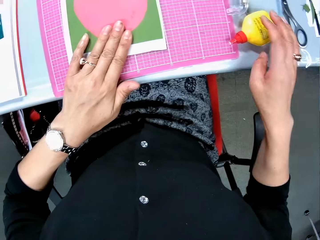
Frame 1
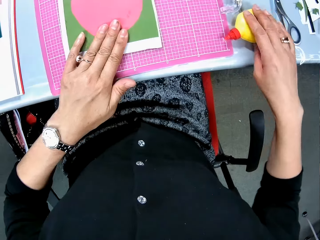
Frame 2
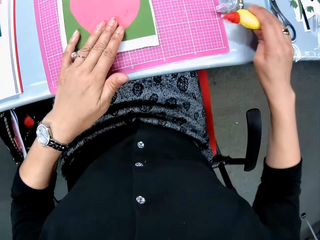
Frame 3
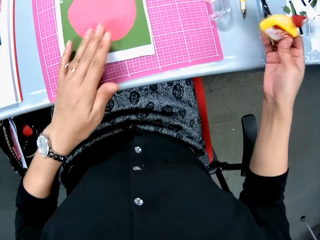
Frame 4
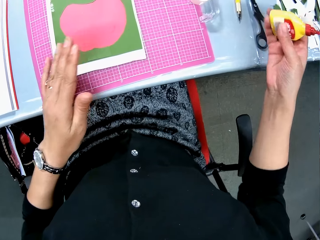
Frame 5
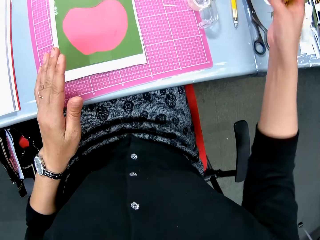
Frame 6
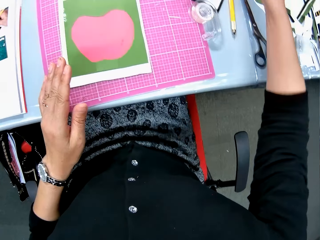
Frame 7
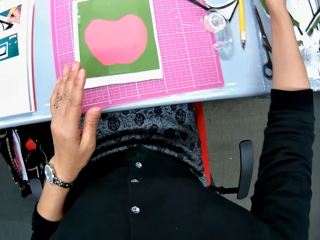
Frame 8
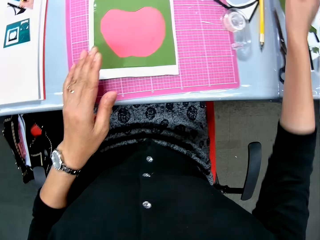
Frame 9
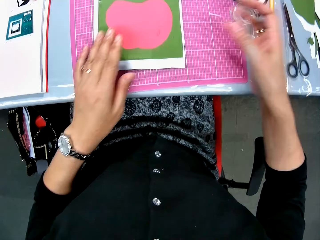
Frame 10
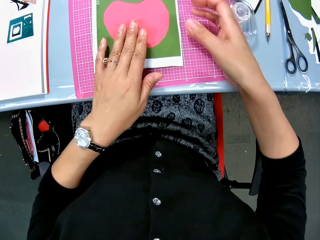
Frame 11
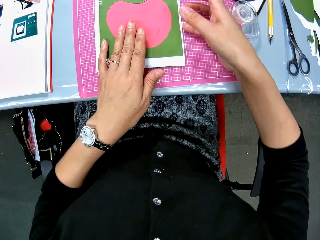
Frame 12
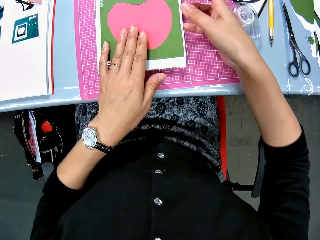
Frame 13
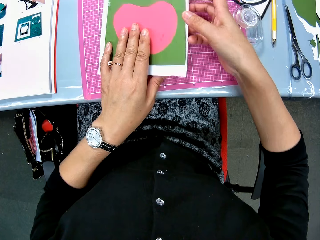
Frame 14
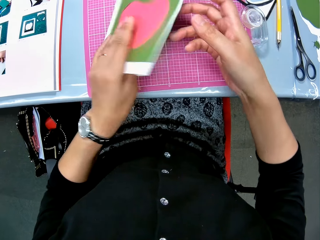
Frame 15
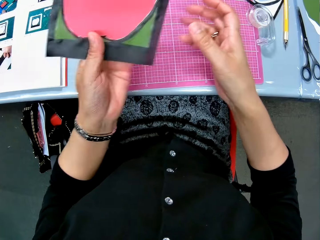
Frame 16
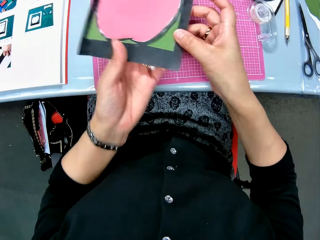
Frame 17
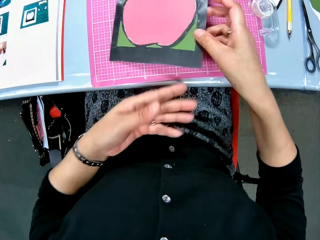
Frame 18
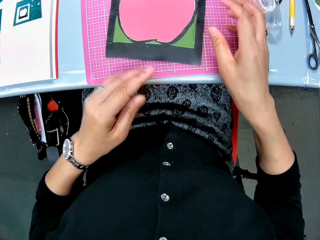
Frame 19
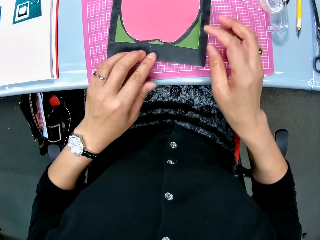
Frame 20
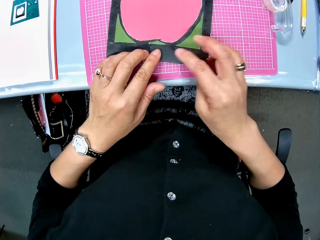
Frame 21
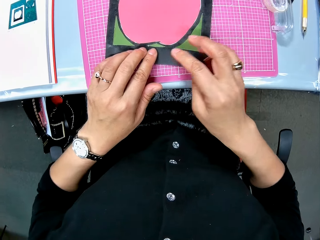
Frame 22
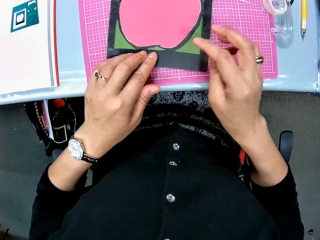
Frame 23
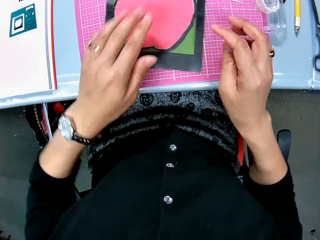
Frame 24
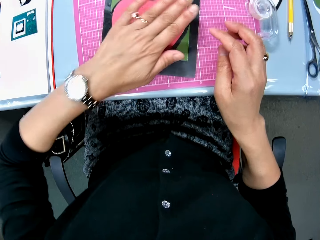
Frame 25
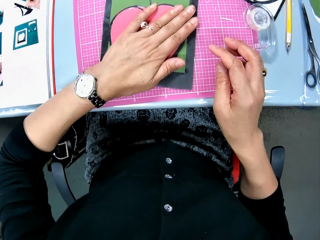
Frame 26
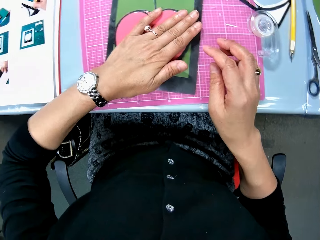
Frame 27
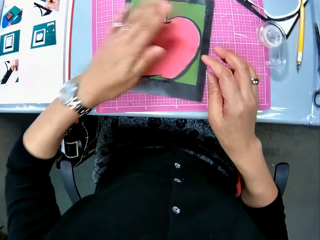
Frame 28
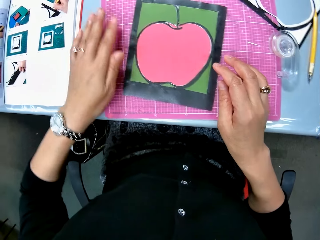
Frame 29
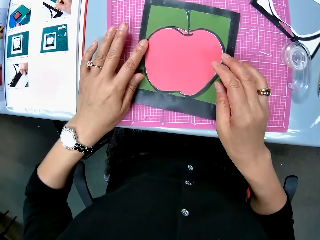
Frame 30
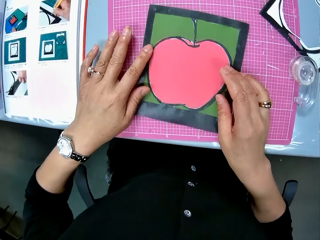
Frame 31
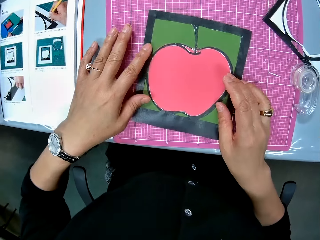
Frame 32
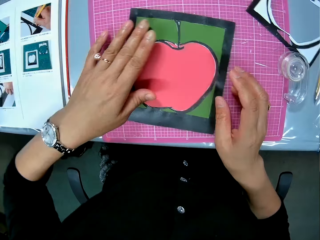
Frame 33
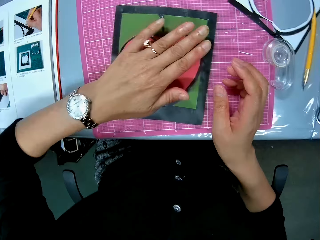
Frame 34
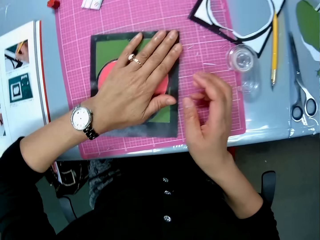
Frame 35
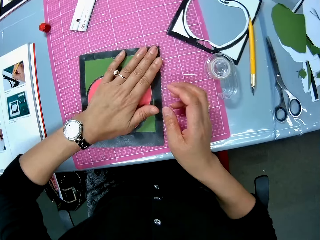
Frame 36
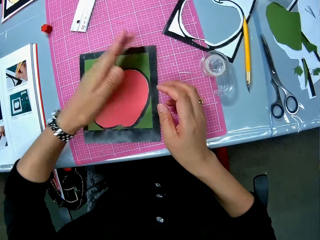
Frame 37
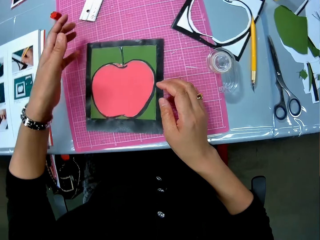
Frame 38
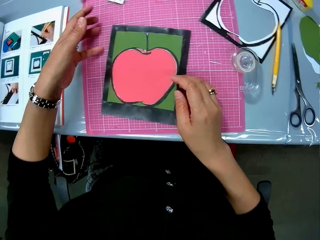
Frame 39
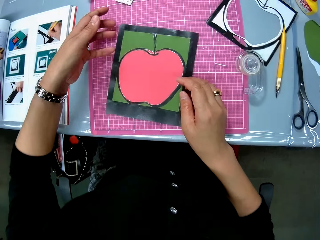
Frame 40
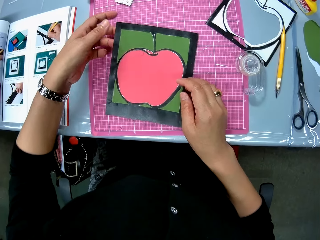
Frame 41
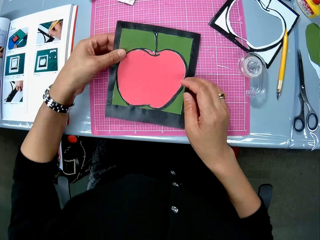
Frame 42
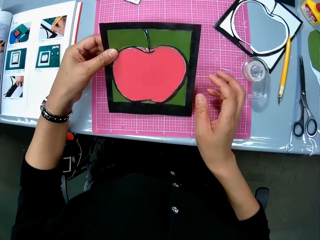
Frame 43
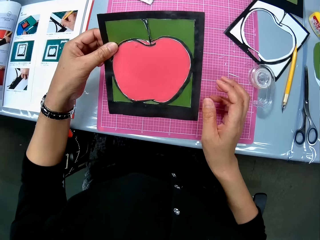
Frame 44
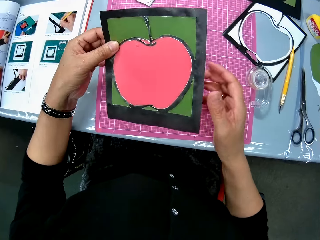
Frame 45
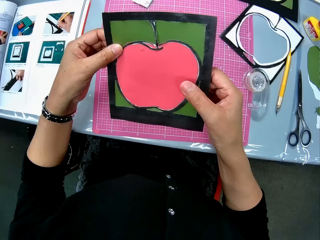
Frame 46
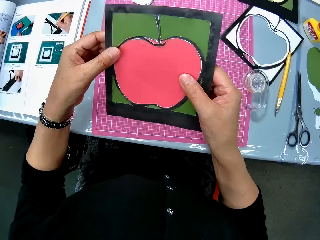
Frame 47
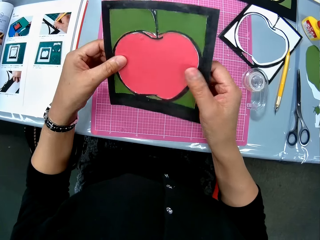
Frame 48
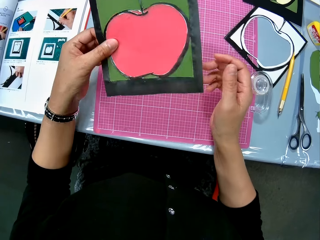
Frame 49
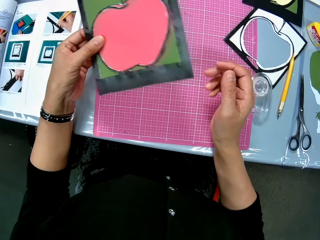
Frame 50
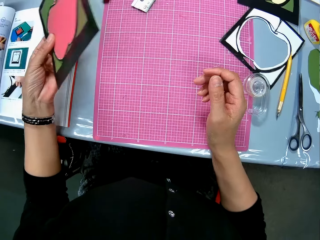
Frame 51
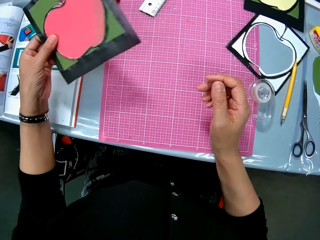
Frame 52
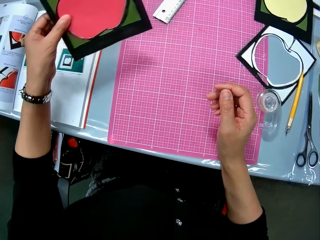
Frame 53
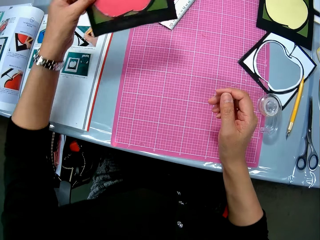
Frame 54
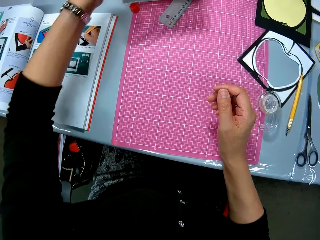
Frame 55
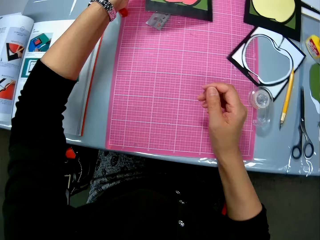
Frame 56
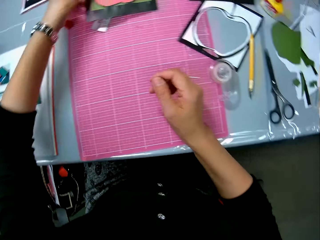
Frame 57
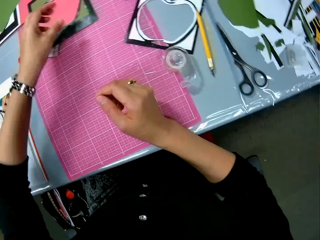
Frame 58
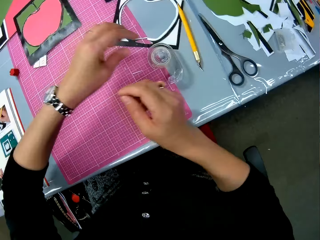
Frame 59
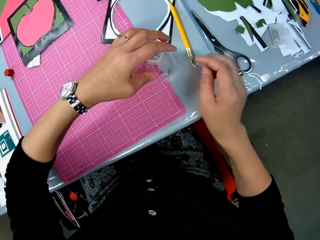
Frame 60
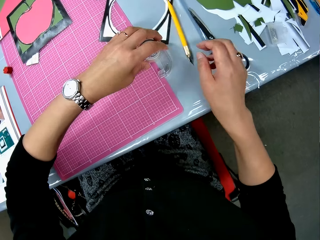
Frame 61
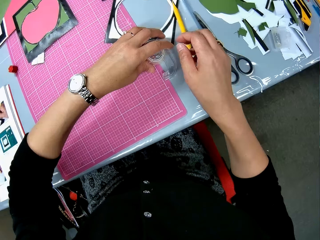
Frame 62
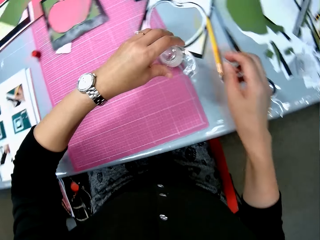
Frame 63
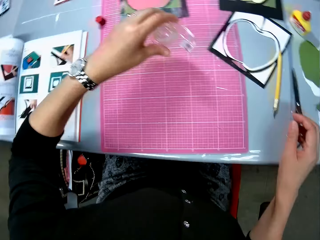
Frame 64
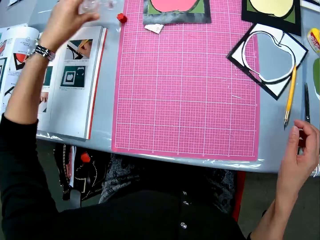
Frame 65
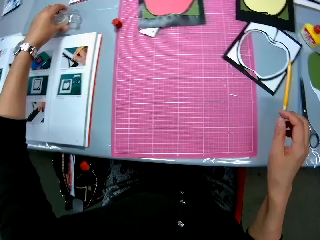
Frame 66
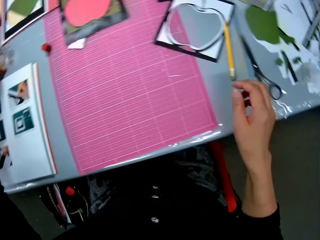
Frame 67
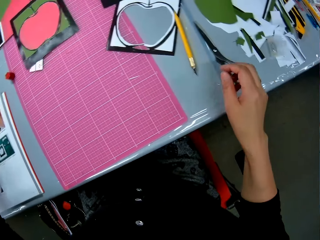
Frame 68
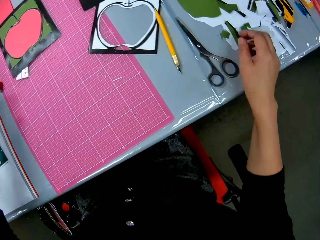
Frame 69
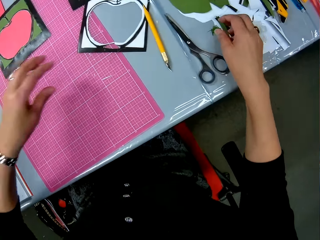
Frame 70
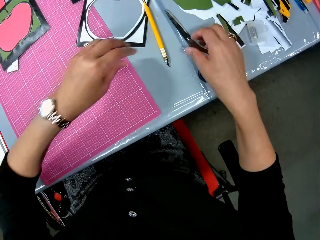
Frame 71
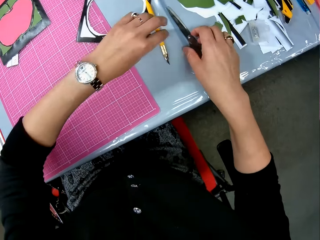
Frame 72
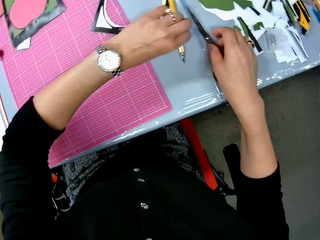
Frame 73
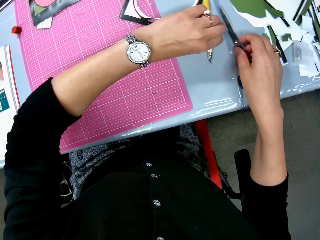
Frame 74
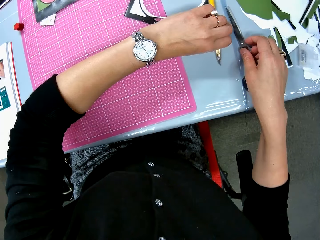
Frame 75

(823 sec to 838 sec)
The camera wearer picks up the glue from the table. She drops the glue on the table. She flips the cardboard or paper model over. She presses the cardboard with her palm. She picks up the cardboard. She looks at the paper model. She drops the cardboard. She picks up a cup. She moves the masking tape. She drops the cup.

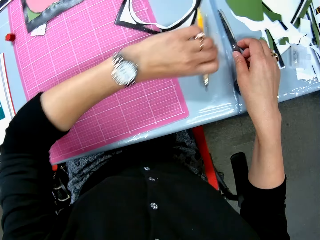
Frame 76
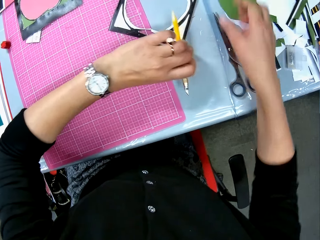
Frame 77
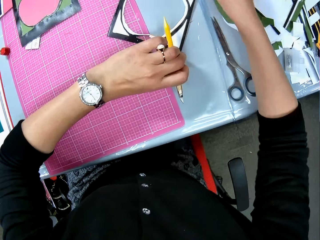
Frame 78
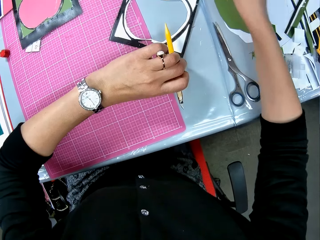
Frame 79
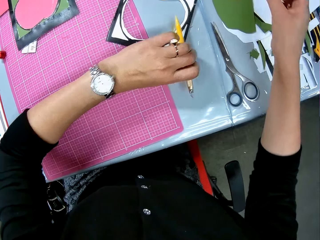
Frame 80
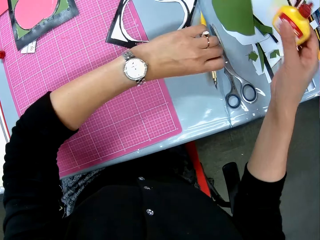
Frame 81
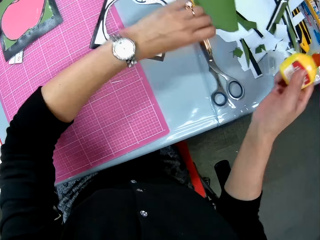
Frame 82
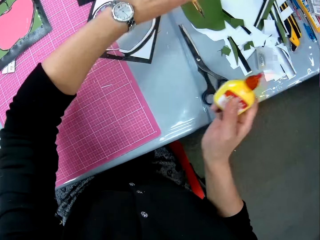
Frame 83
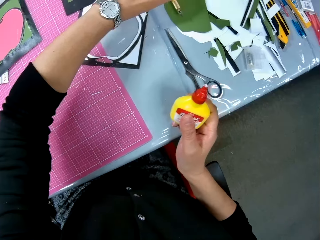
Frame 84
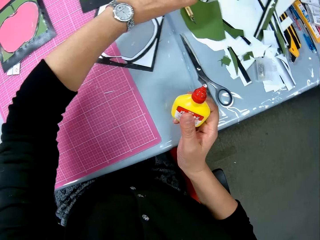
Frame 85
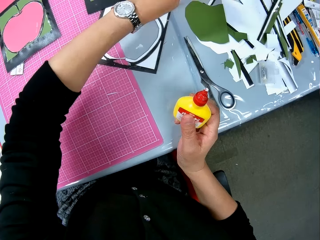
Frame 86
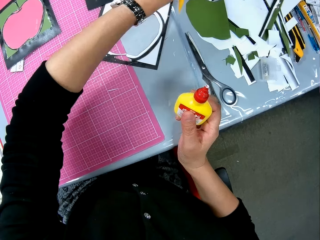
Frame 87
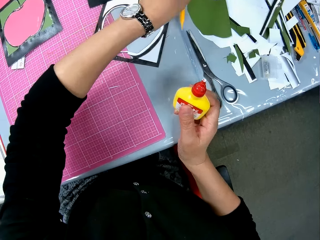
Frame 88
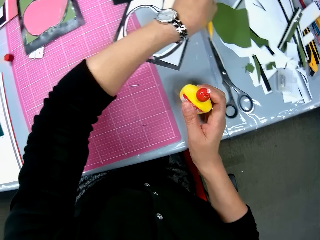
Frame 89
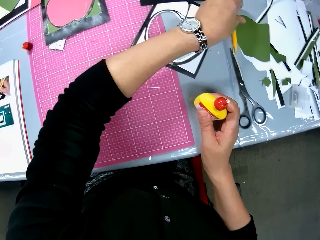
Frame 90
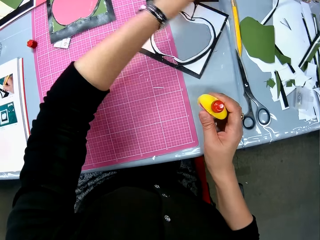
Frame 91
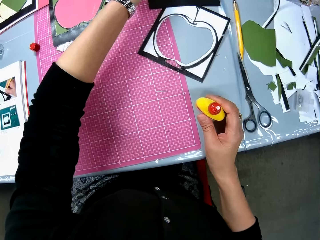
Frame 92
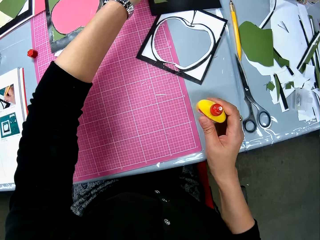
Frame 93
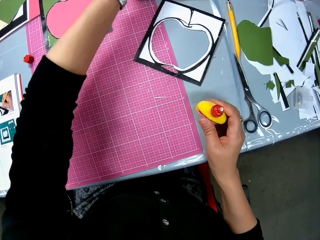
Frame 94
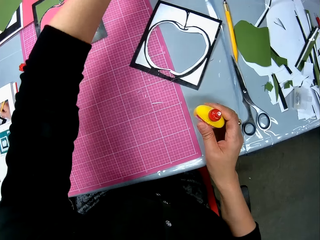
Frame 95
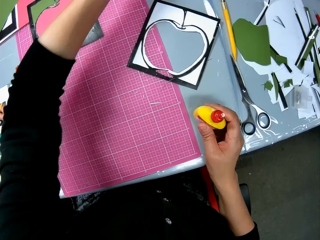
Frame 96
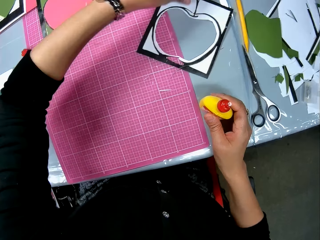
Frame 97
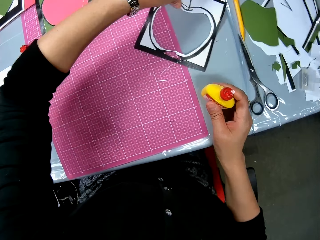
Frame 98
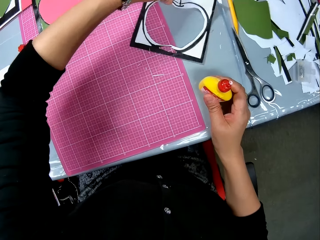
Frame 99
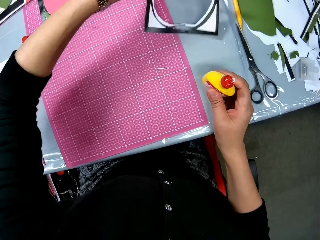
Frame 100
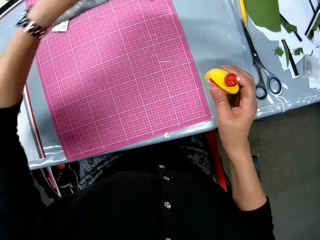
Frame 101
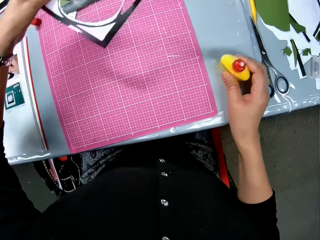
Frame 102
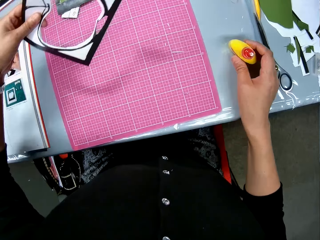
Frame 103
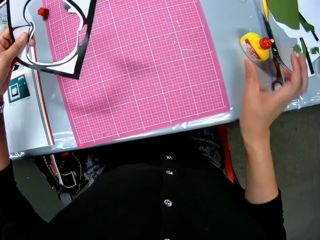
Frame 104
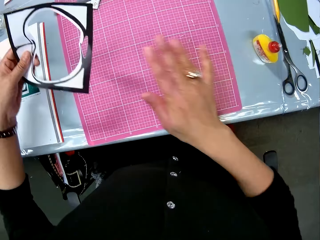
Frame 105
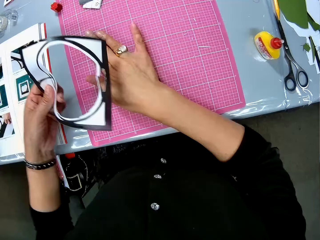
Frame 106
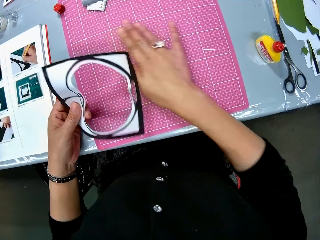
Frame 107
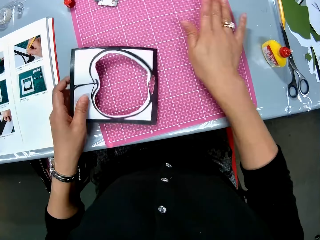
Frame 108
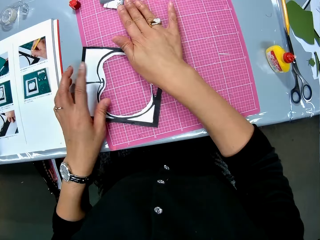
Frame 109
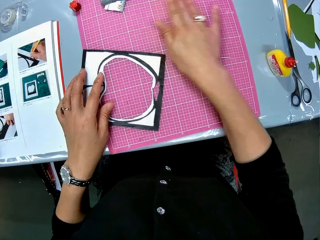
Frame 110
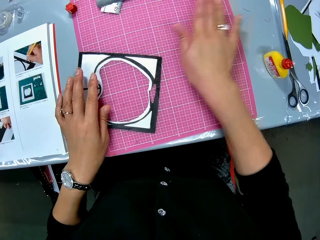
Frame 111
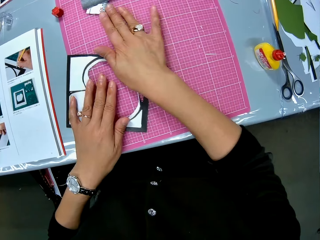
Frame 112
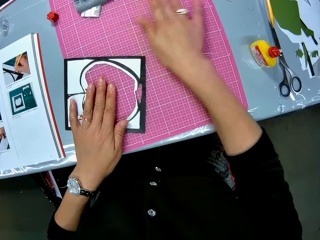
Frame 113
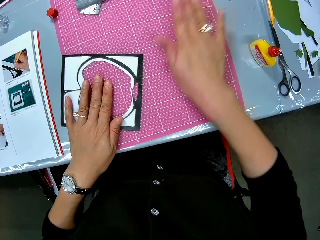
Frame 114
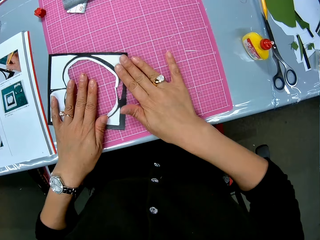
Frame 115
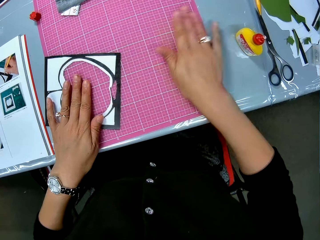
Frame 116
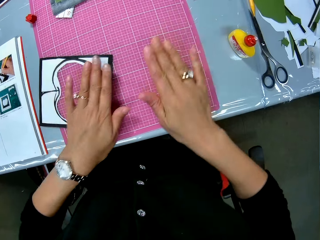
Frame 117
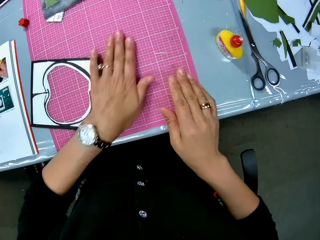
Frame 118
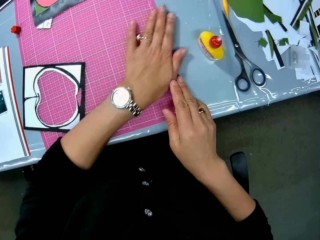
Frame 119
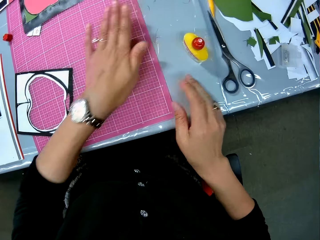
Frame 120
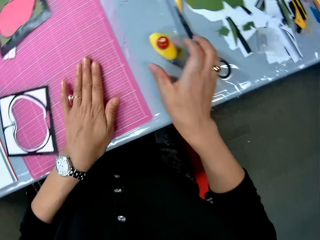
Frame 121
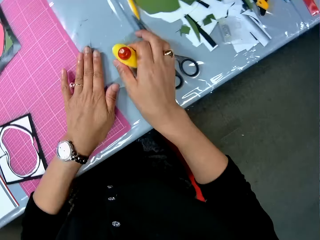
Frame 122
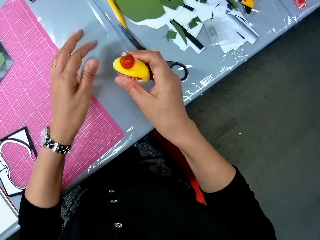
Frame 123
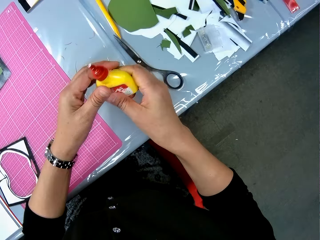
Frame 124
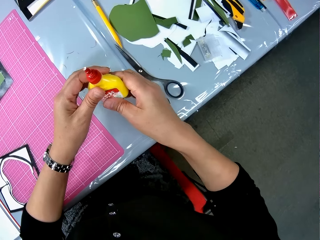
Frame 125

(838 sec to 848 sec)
The camera wearer picks up a pencil or pen knife. She picks up the bottle of glue. She drops the pencil. She moves the cardboard. She picks up a piece of cardboard art. She drops the bottle of glue. She cleans the table space with her palm. She drops the piece of cardboard art. She wipes the cutting mat. She takes the glue bottle.
